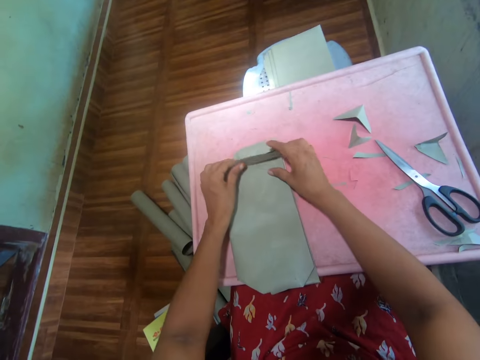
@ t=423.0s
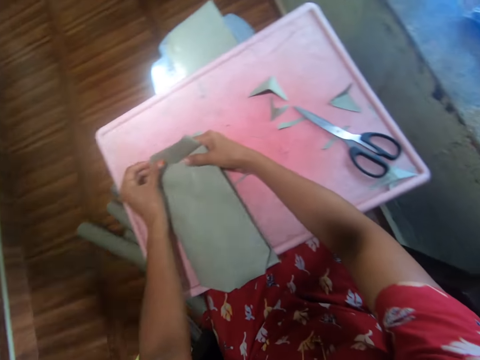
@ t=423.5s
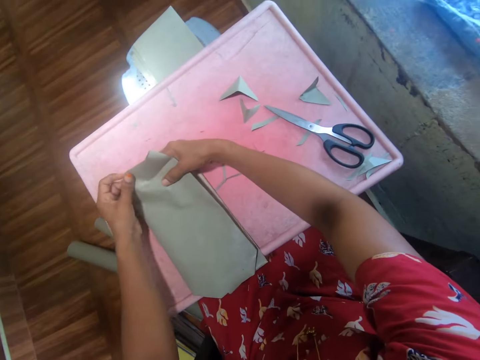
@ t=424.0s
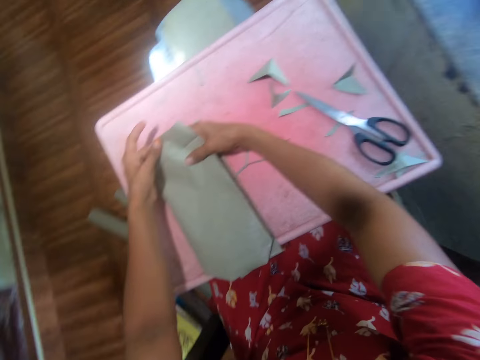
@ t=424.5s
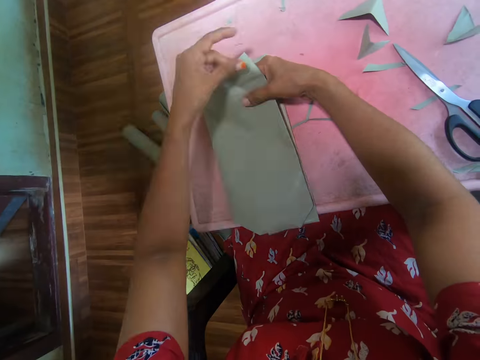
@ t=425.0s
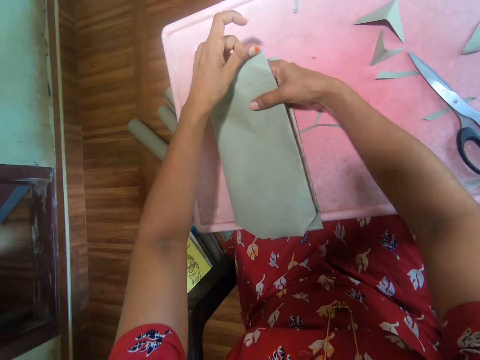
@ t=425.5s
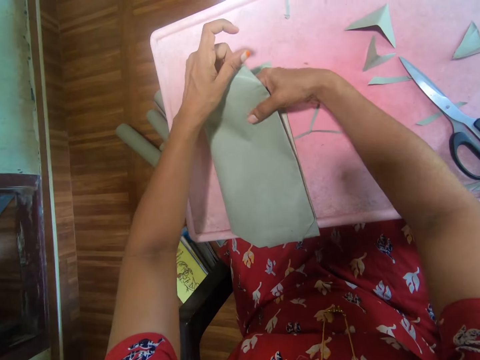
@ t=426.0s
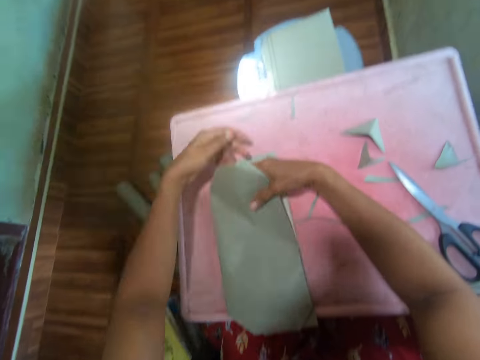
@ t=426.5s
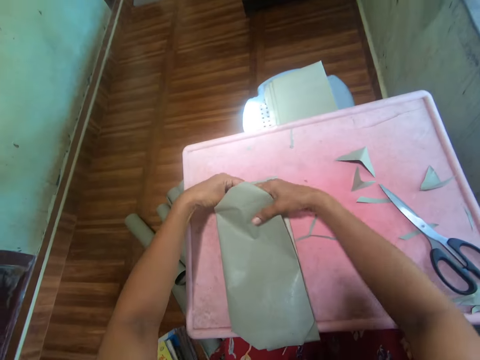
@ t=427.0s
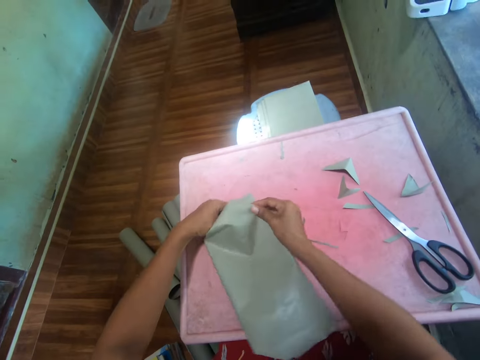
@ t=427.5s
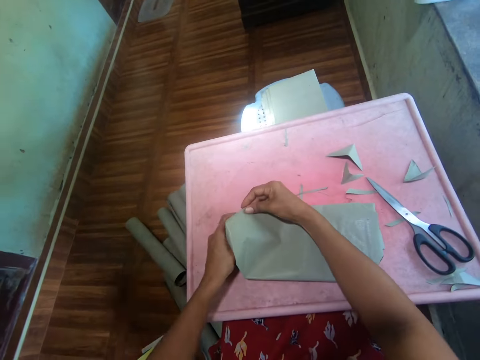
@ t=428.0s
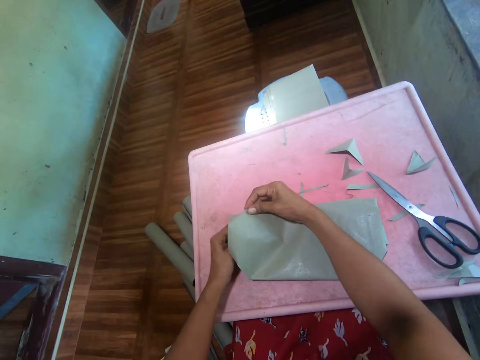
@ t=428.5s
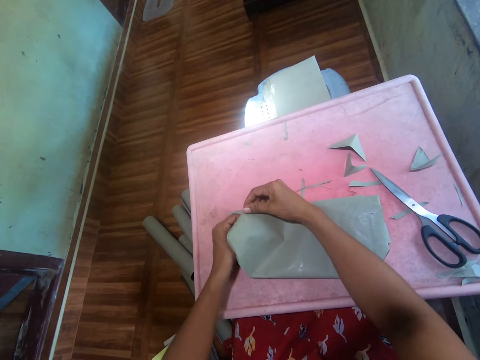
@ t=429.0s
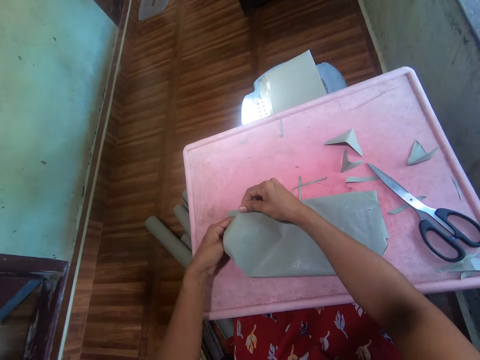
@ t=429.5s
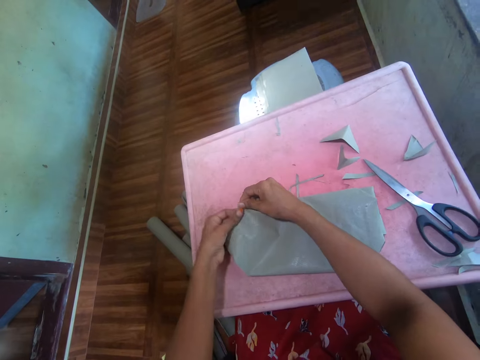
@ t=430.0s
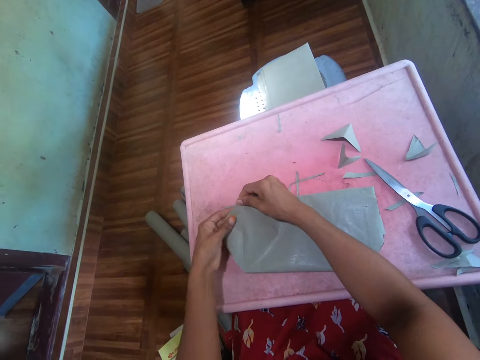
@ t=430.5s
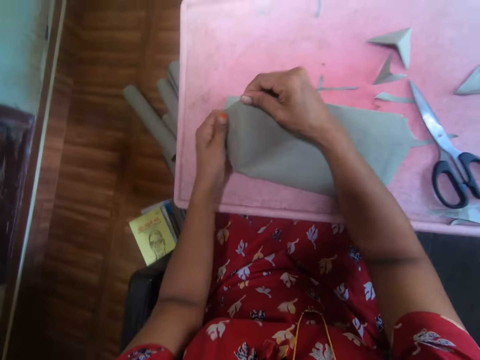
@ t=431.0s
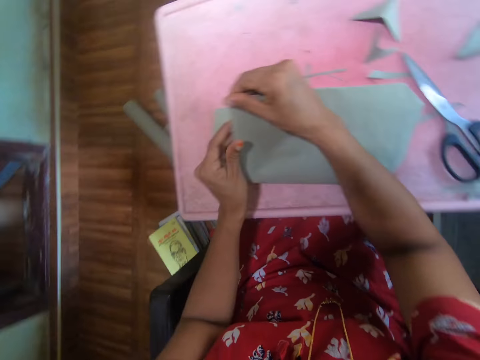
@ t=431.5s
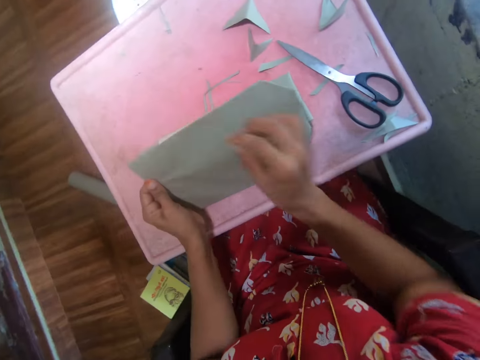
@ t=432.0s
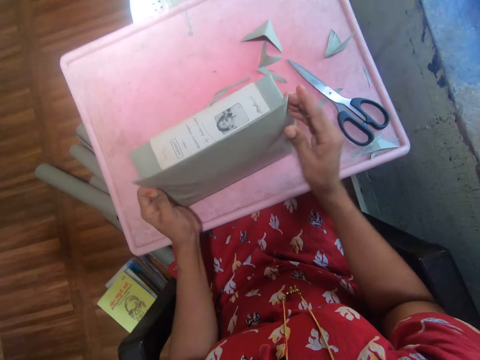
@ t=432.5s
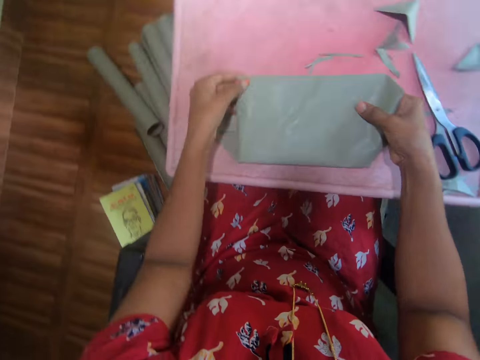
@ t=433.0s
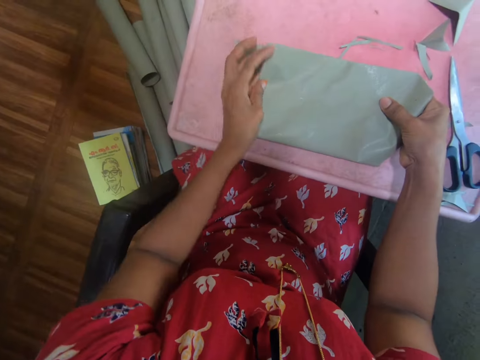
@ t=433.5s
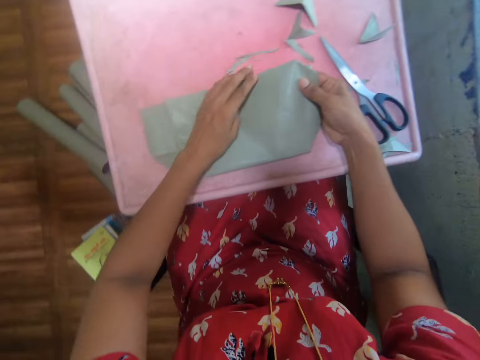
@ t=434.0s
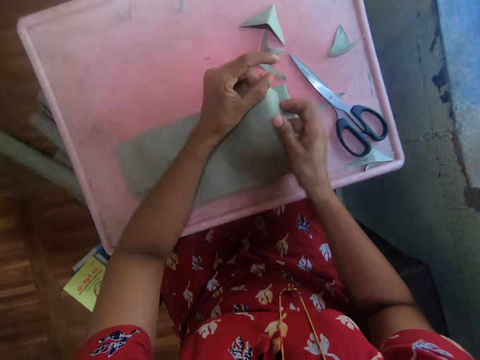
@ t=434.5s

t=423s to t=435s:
The camera wearer wraps the book with a gray cover.

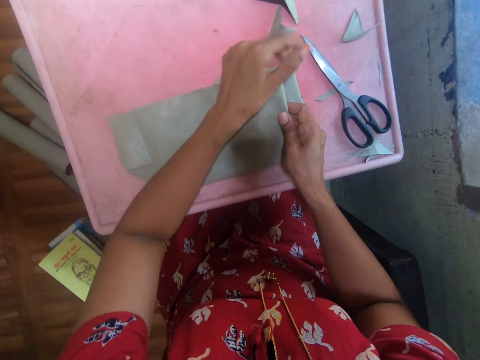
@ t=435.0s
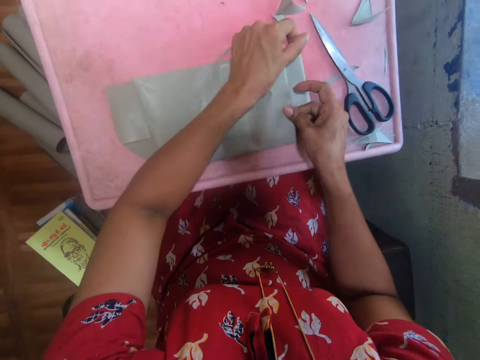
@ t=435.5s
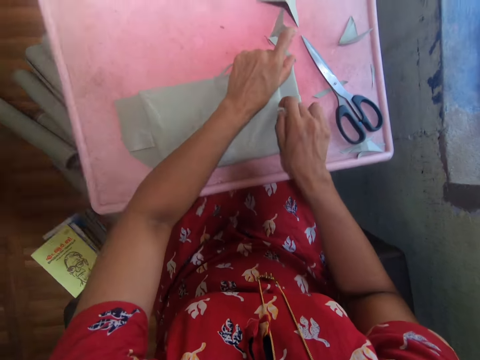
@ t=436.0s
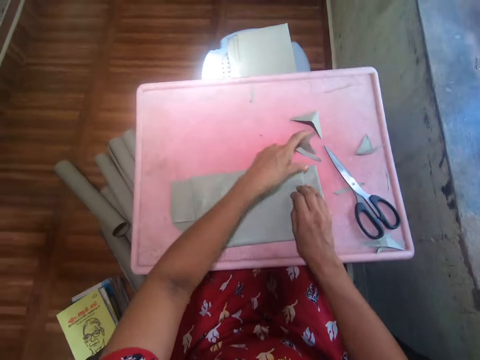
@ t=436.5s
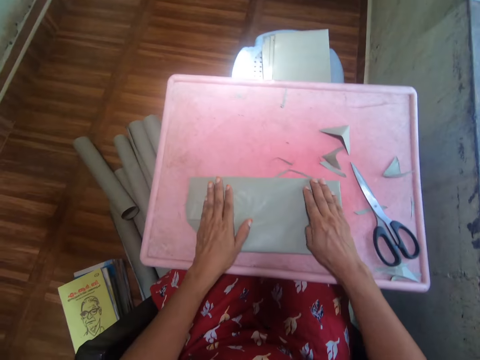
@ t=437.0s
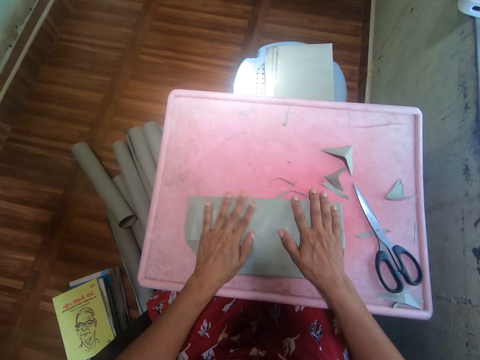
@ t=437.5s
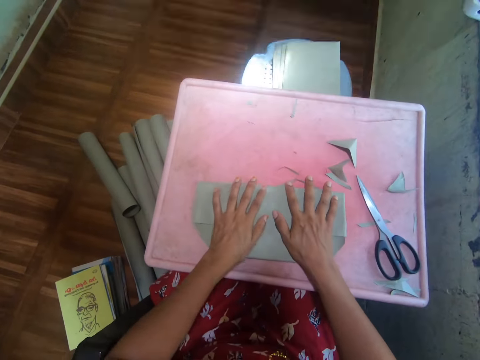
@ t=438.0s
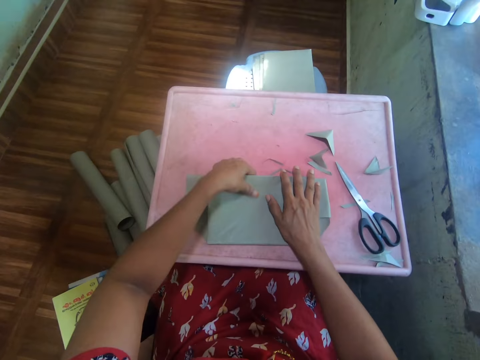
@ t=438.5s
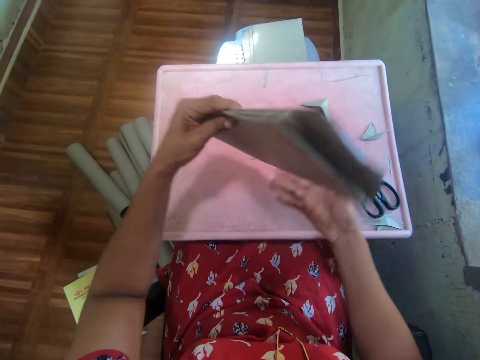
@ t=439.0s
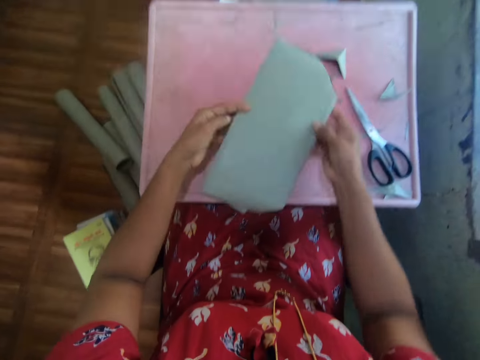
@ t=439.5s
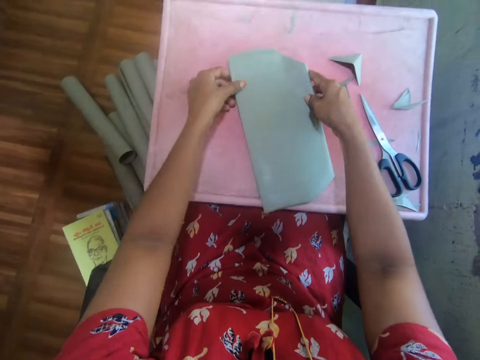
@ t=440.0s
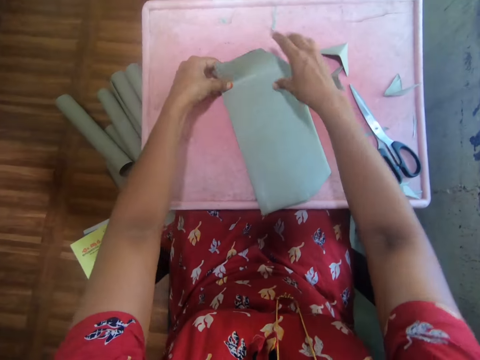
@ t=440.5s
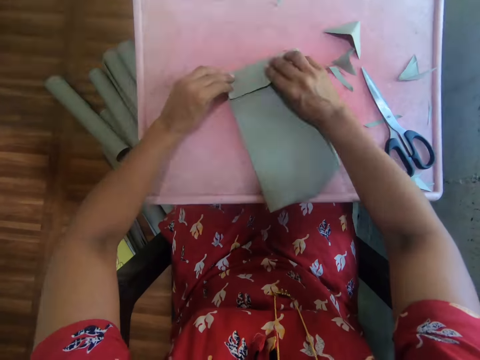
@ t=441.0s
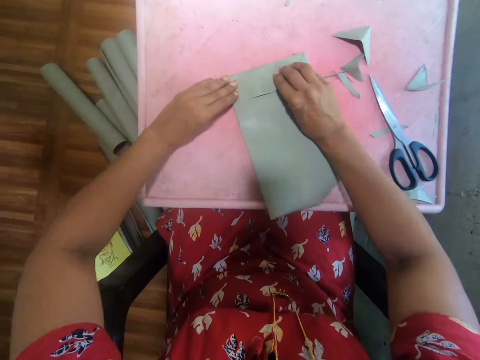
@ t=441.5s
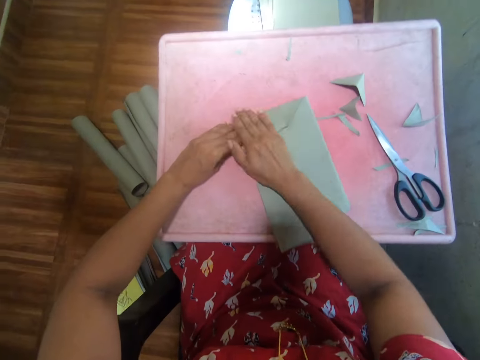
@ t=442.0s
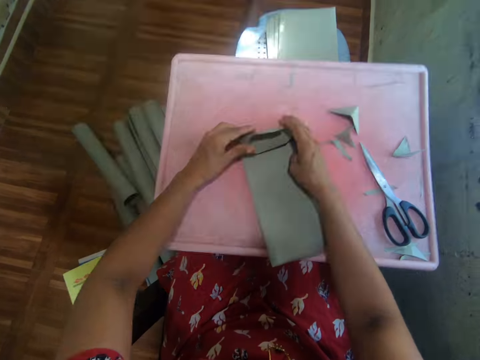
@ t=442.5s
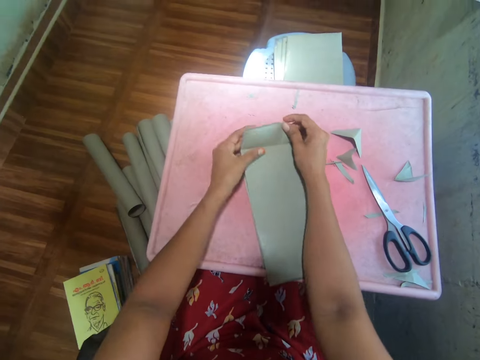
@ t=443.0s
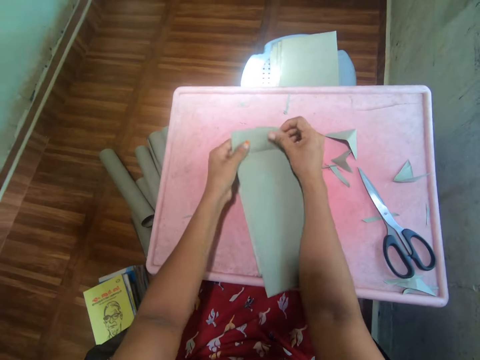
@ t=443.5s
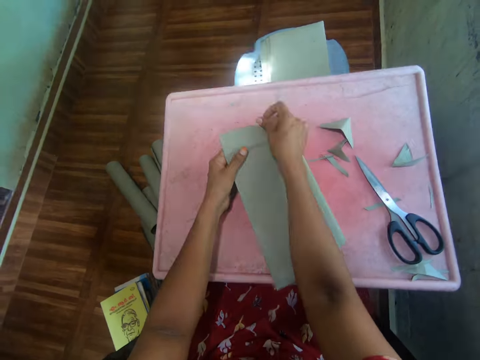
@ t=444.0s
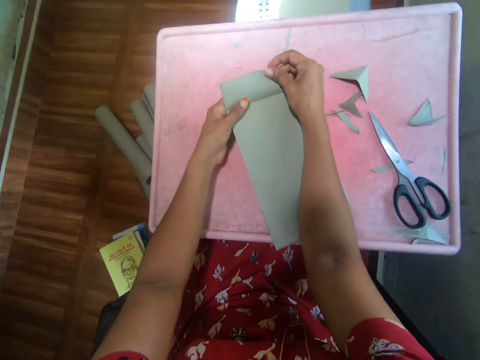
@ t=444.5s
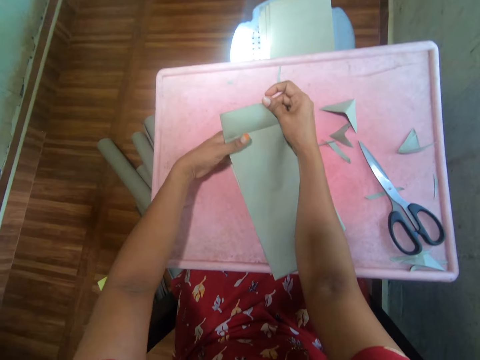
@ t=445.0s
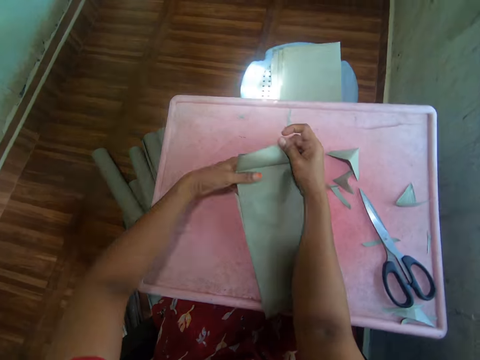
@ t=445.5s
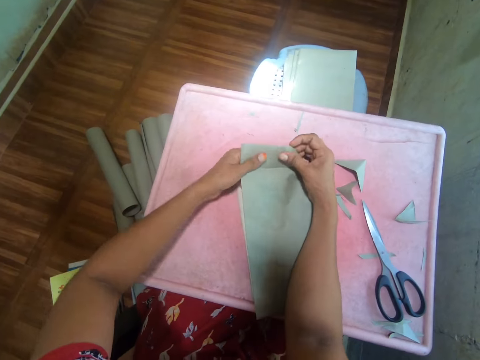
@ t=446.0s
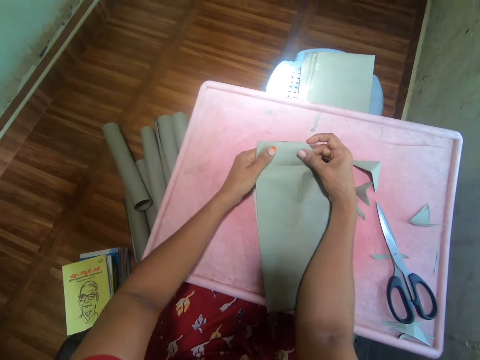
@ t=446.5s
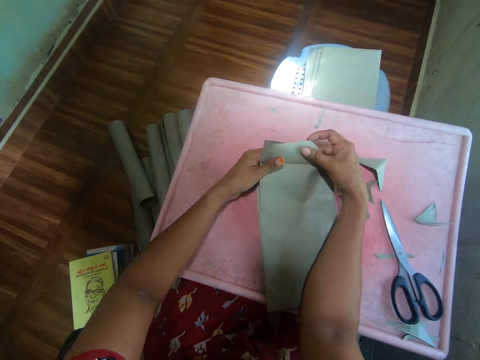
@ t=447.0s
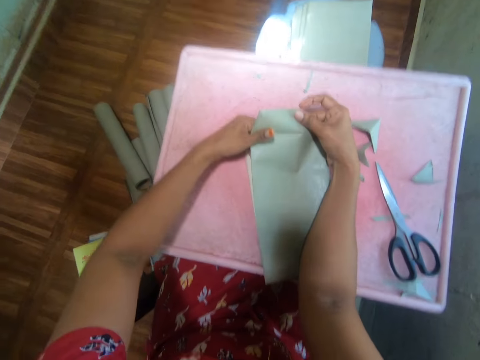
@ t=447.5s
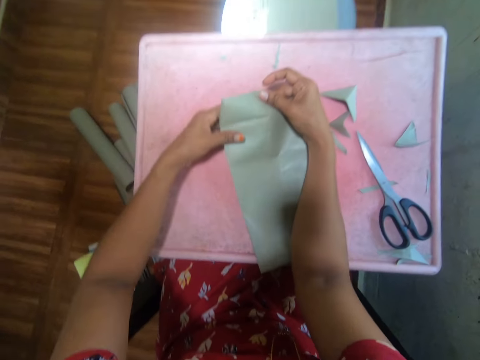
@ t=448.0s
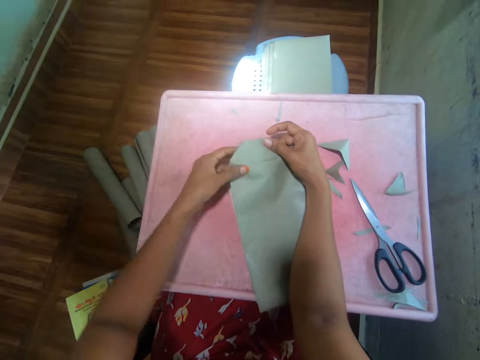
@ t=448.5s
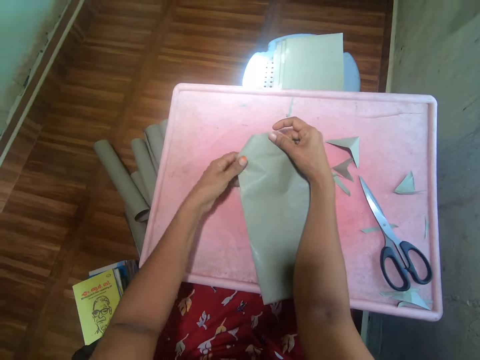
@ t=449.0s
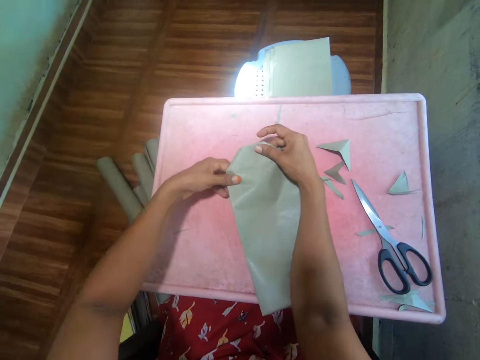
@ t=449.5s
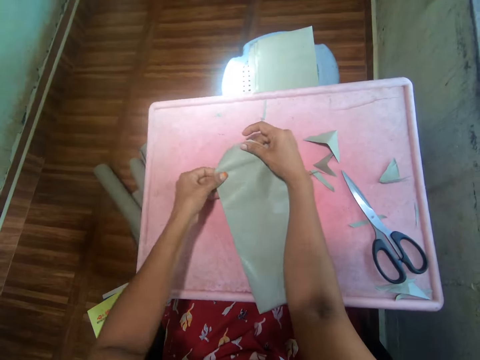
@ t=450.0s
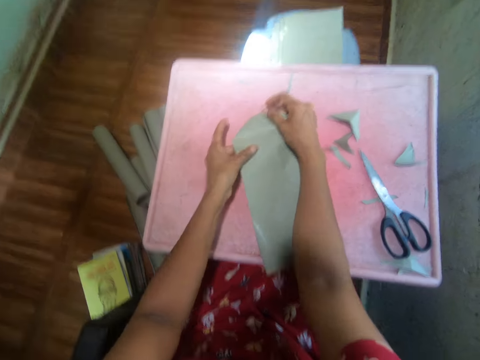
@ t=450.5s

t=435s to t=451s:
The camera wearer straightens the cover on the book with the hand. They lift up the book. They put the book down on the table. They wrap the book with a gray cover. They straighten the cover on the book with the hand. They wrap the book with a gray cover.
